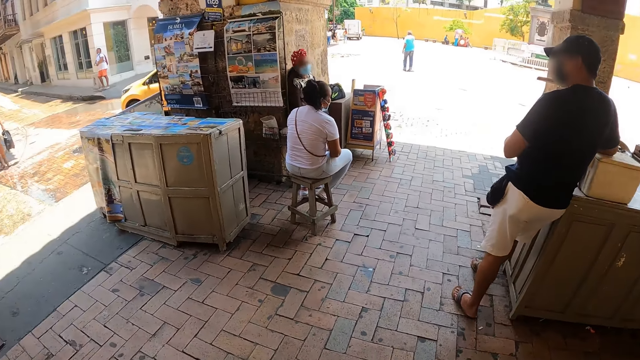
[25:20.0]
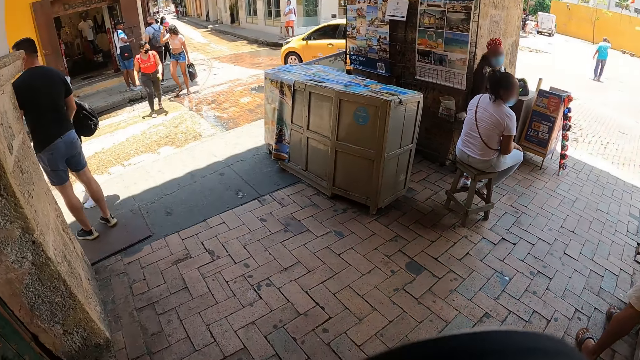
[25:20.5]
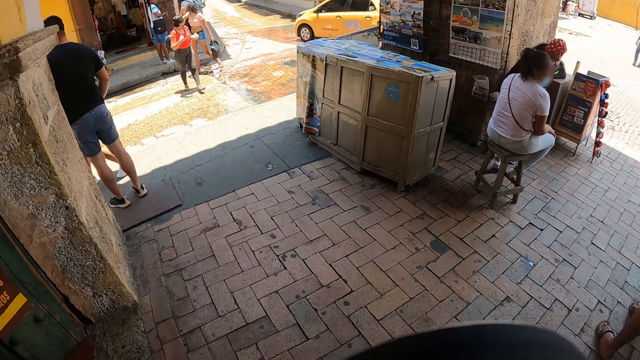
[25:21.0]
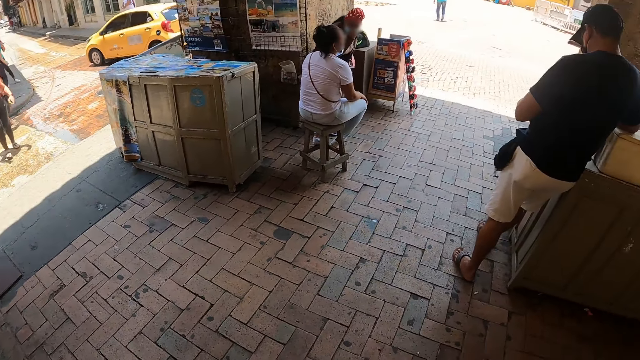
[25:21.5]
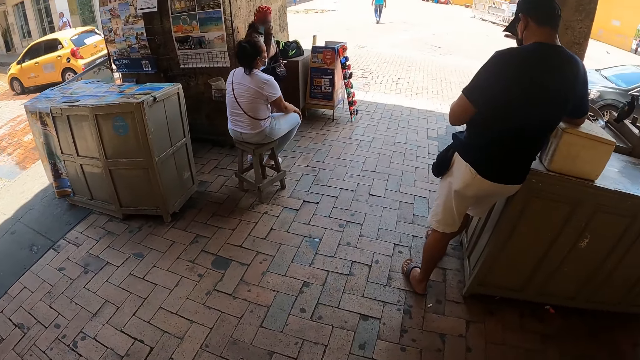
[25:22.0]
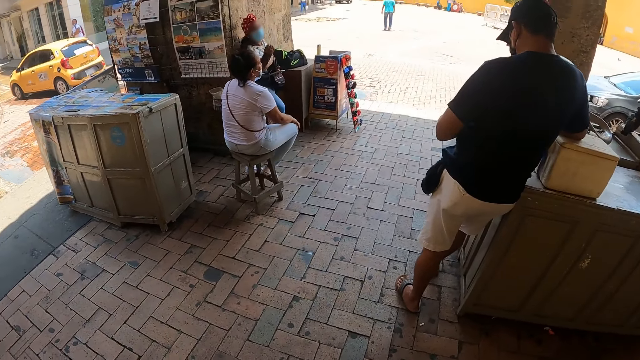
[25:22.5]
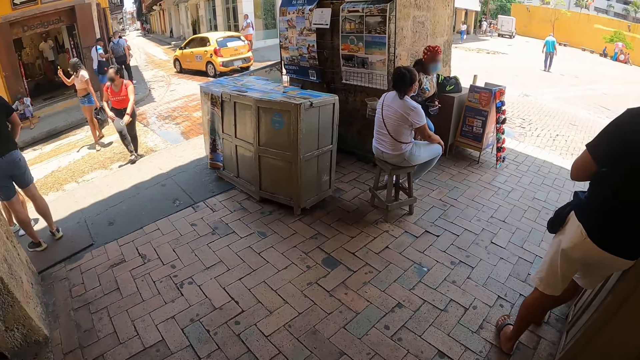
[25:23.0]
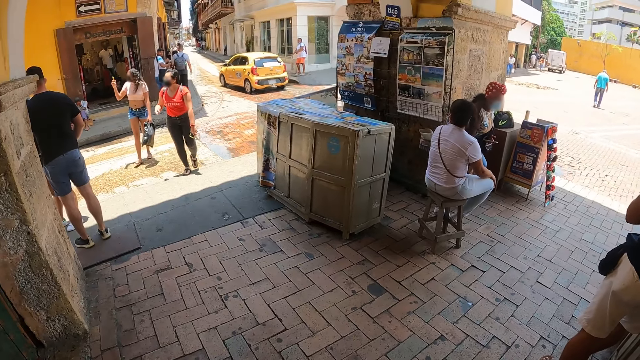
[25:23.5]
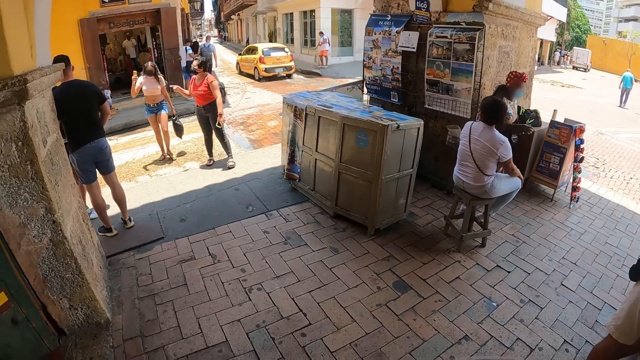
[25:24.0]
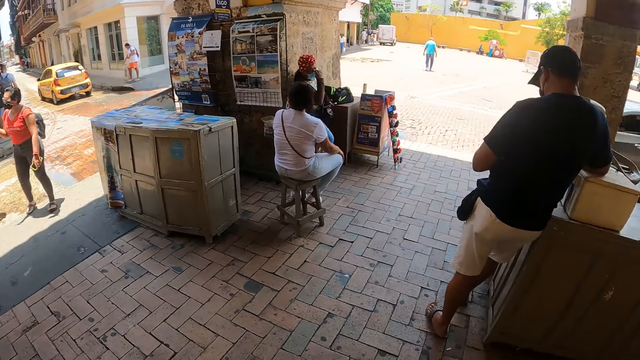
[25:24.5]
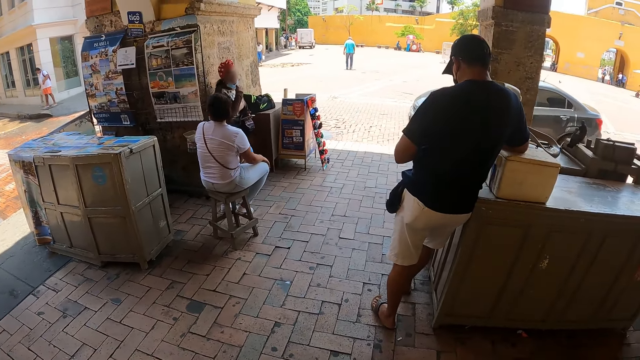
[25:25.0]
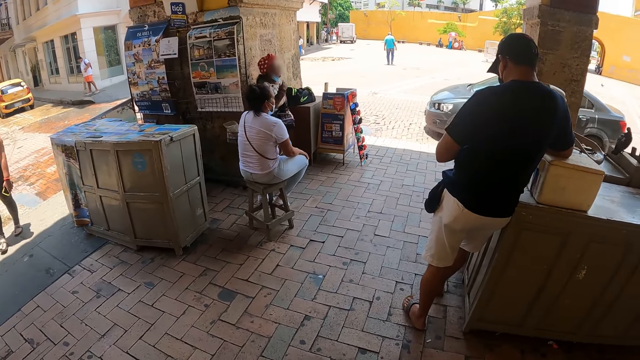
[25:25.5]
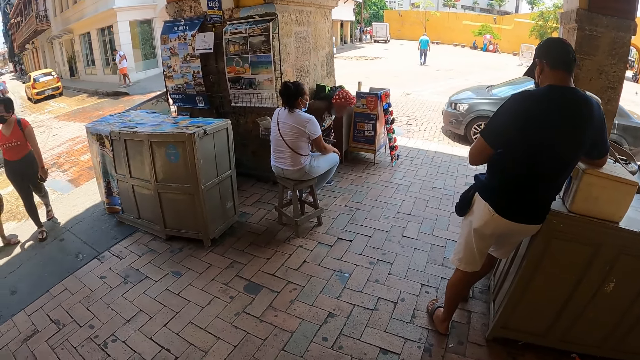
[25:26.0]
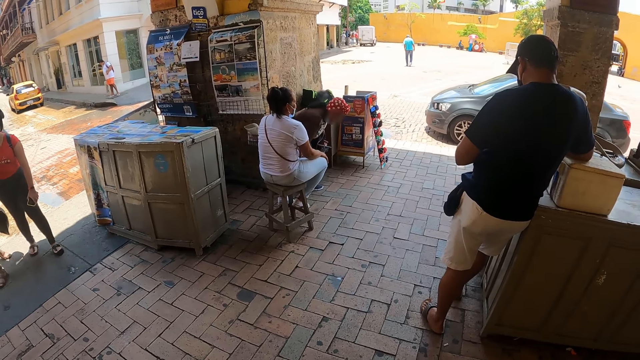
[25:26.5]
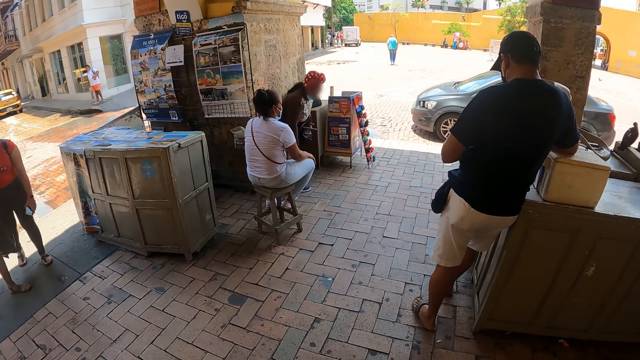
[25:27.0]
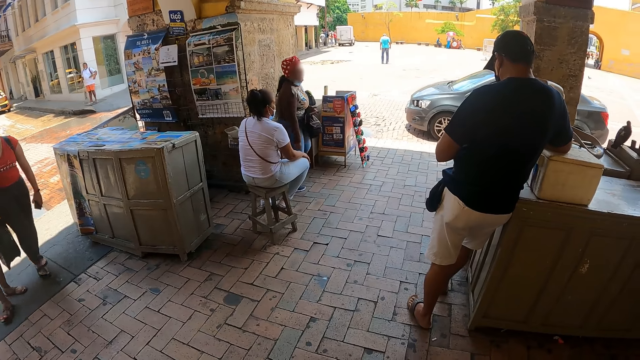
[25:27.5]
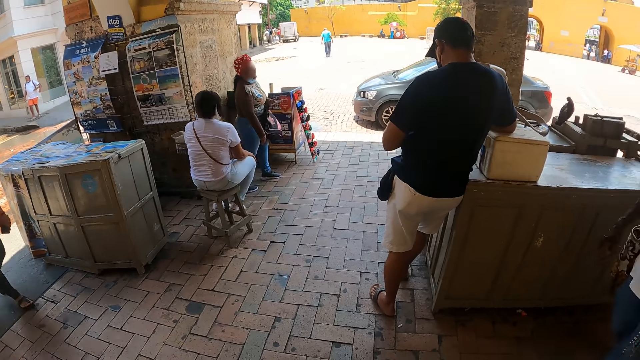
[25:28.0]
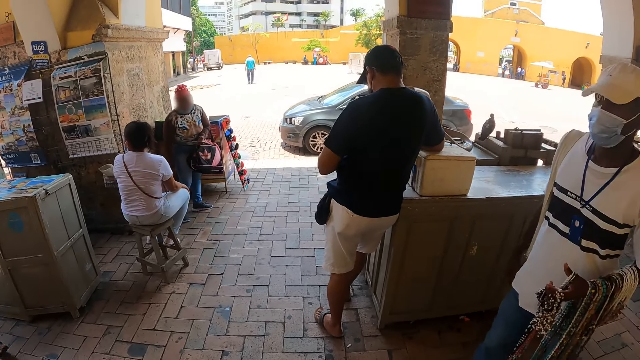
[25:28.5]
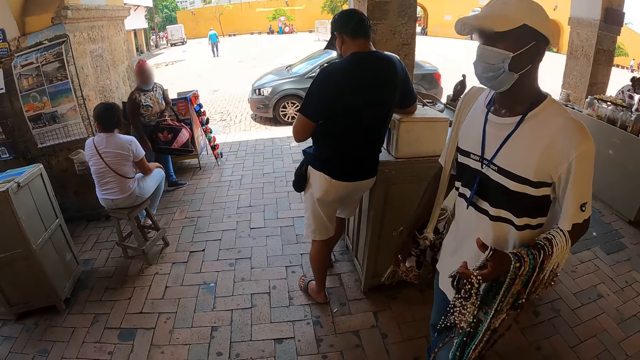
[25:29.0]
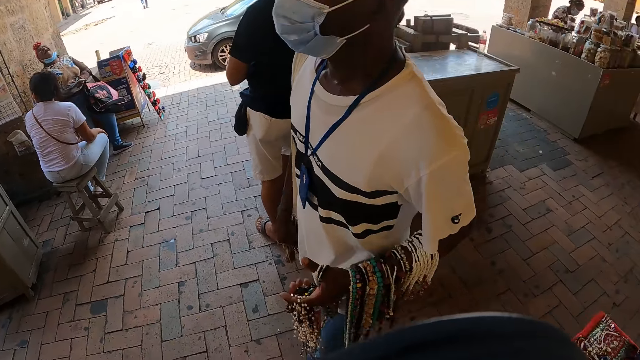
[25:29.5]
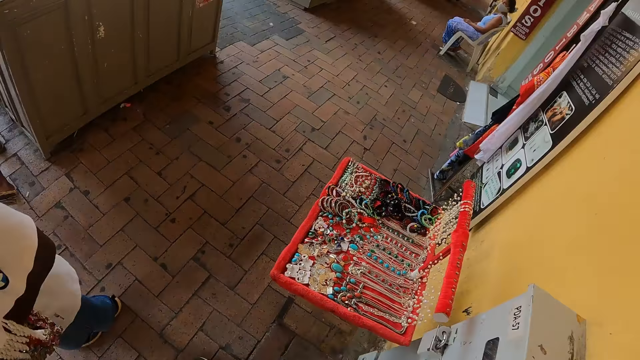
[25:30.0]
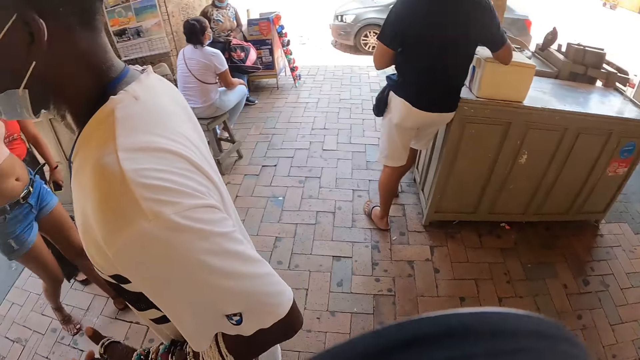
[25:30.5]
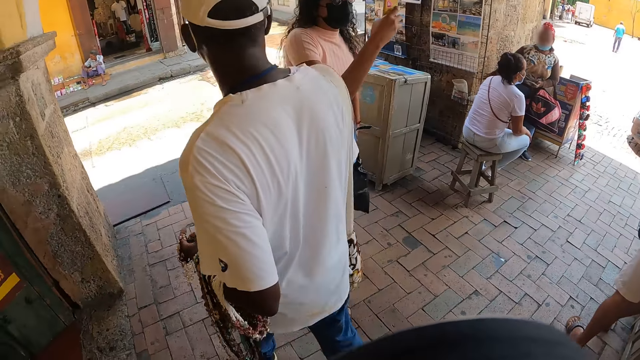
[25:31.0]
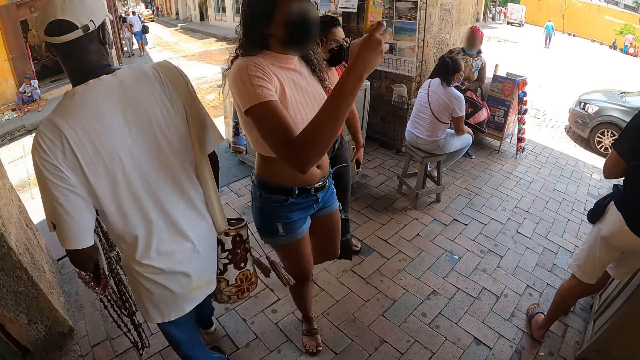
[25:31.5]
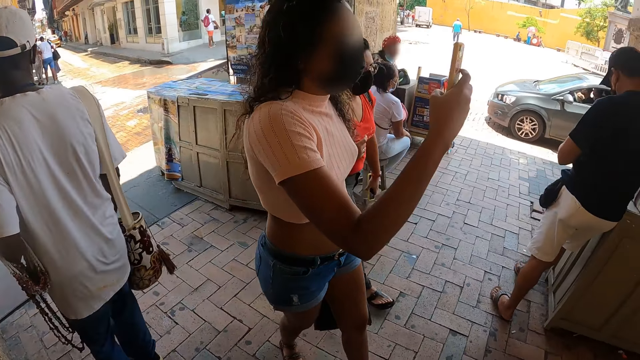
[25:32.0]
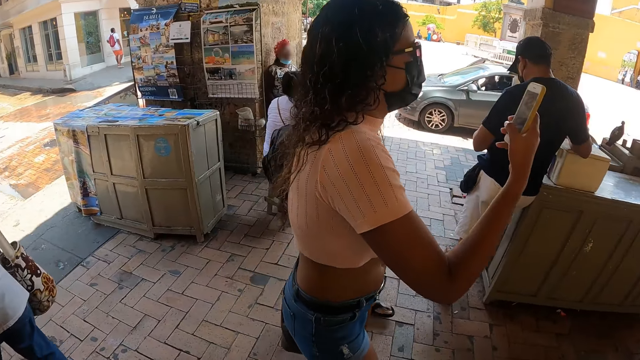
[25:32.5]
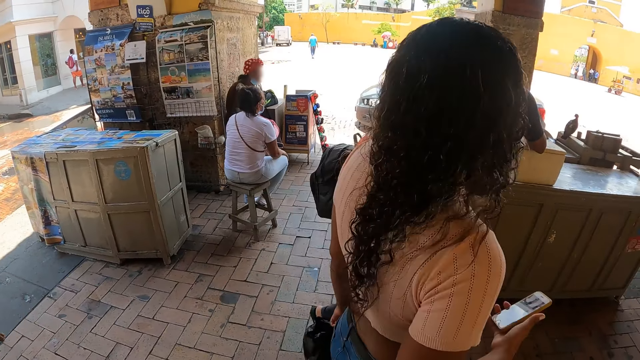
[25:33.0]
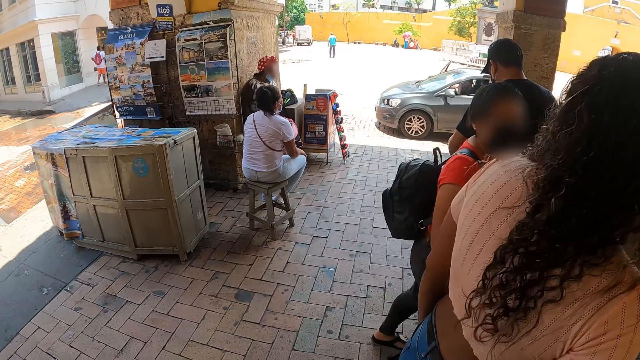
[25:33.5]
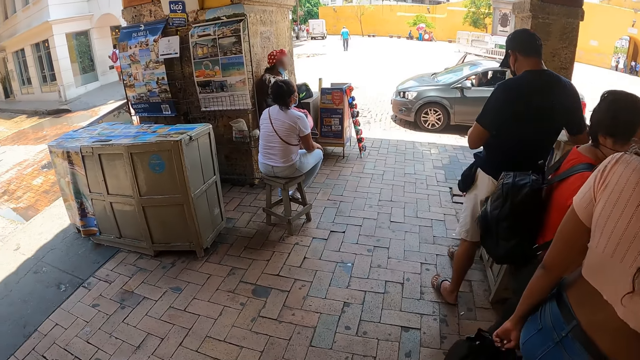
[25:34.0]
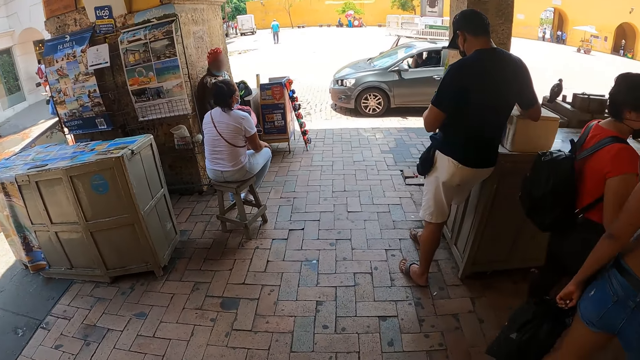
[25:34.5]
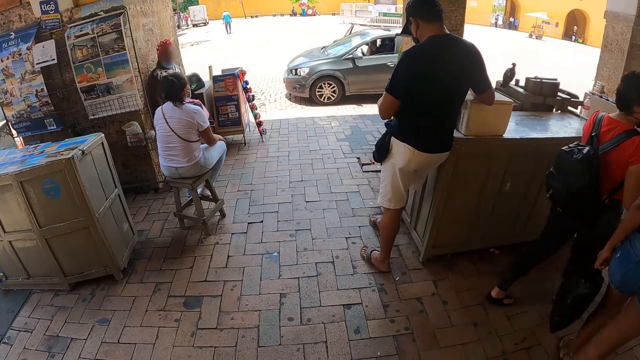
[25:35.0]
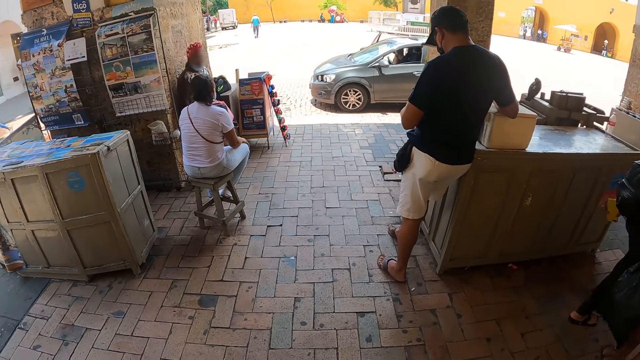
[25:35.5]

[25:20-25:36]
The camera wearer looks around the store room. They lift the phone.

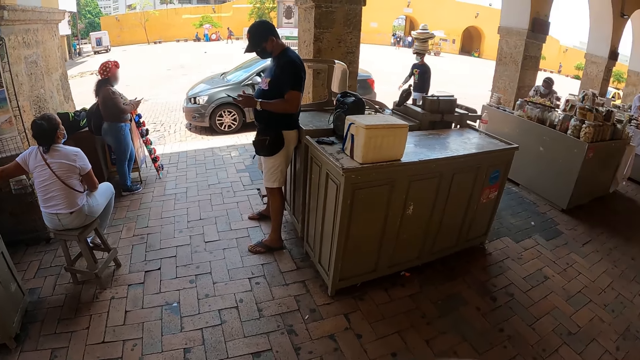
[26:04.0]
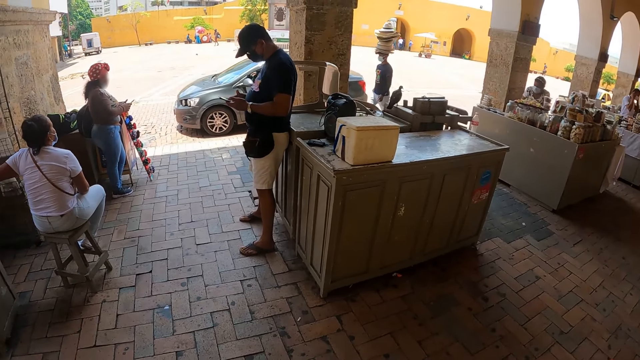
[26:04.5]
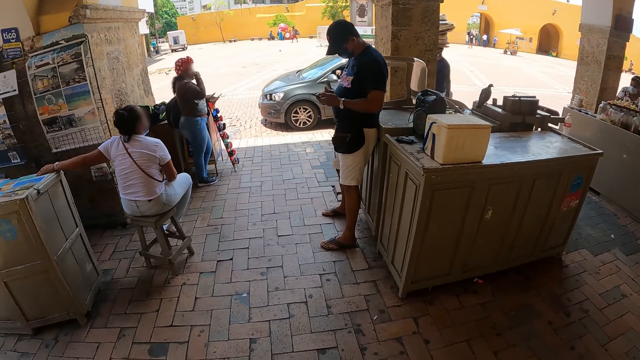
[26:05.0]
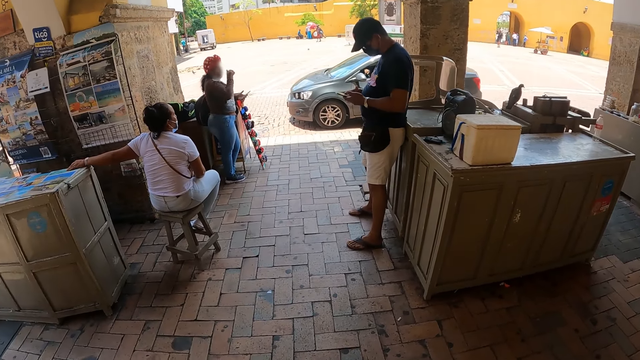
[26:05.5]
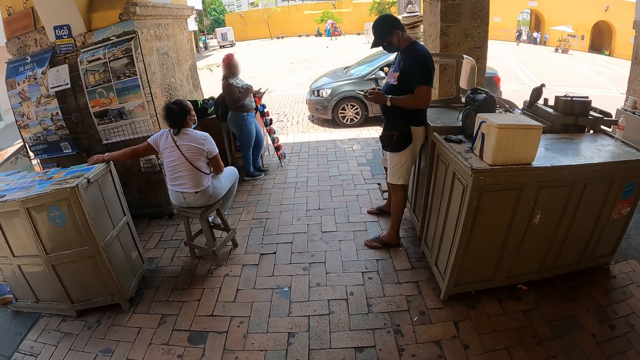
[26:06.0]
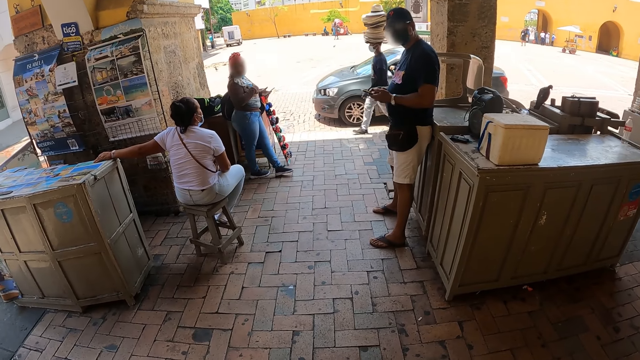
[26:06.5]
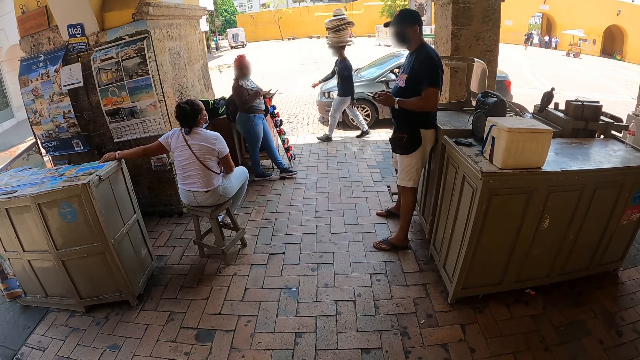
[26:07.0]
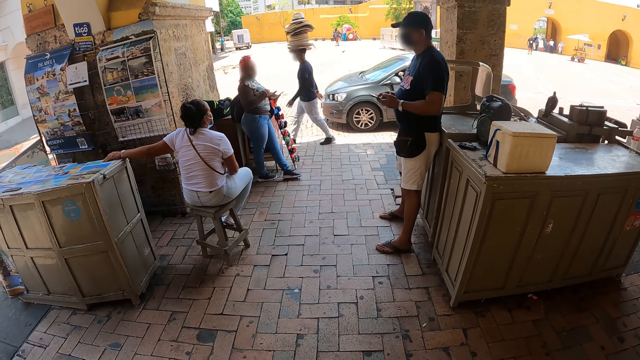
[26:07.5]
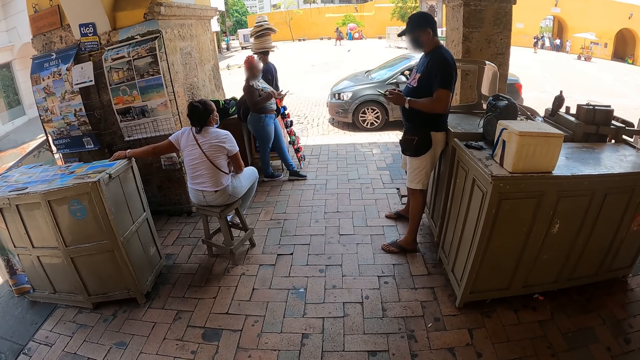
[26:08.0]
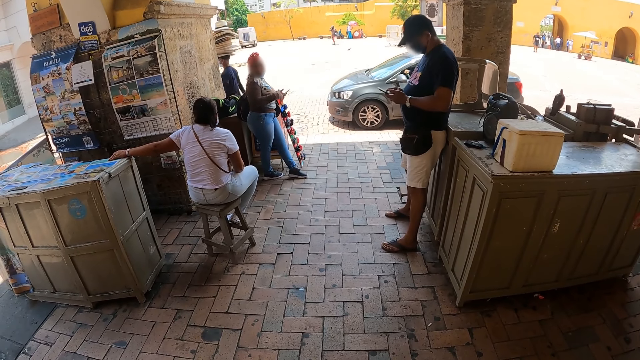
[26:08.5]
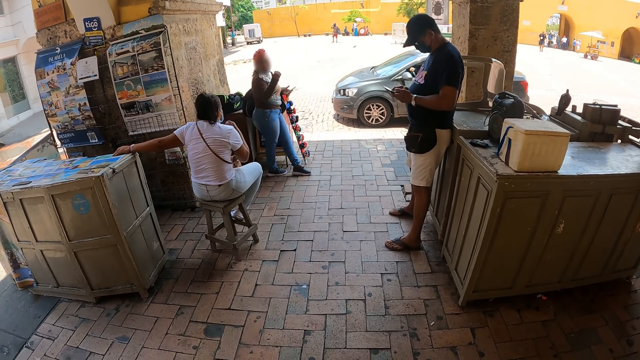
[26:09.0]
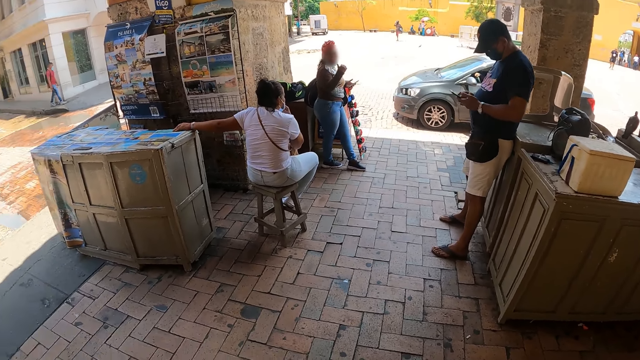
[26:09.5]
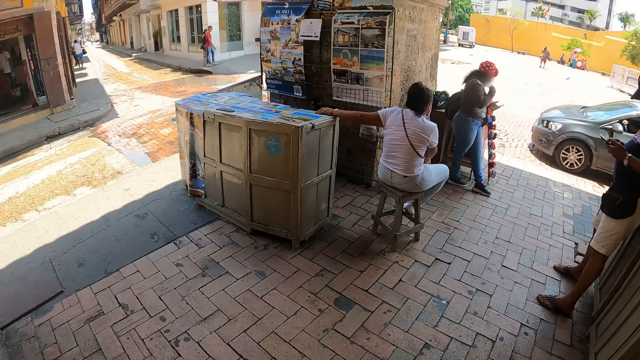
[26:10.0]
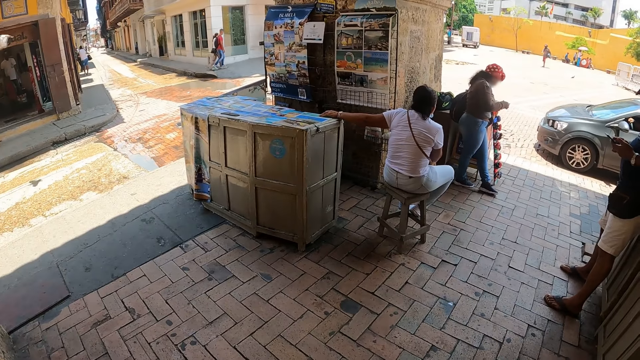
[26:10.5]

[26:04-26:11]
The camera wearer looks around.
